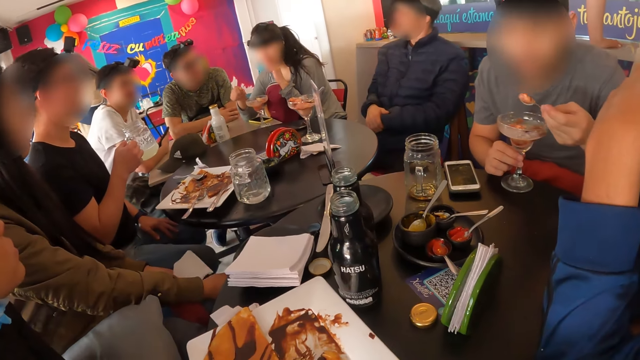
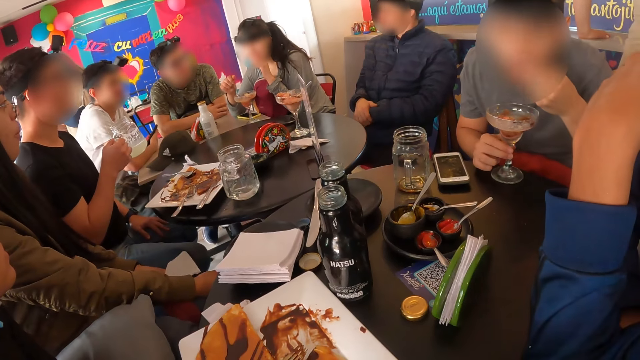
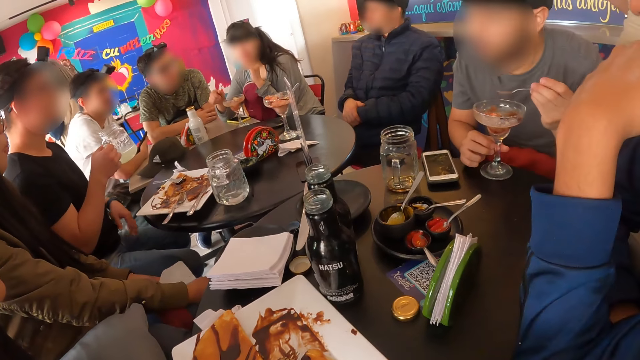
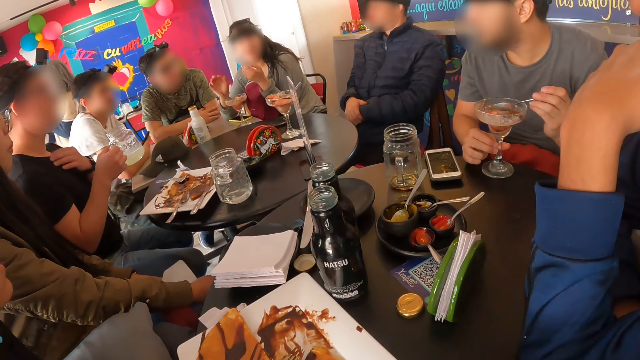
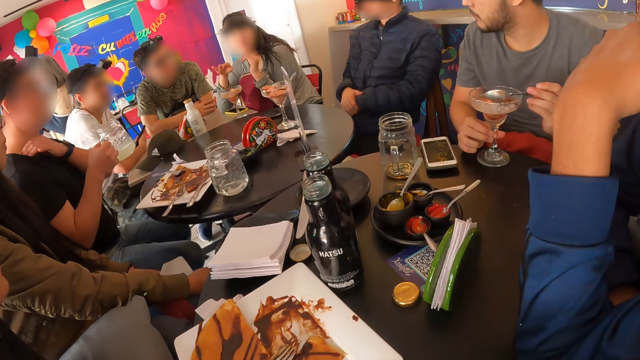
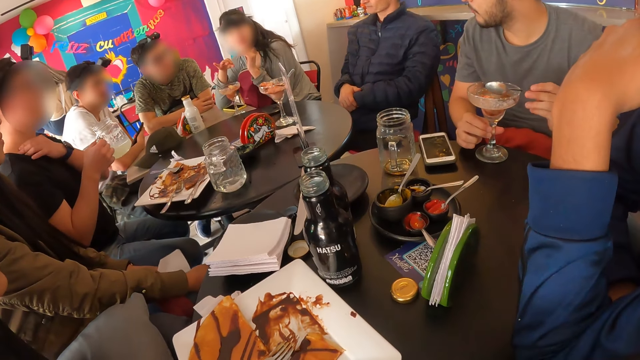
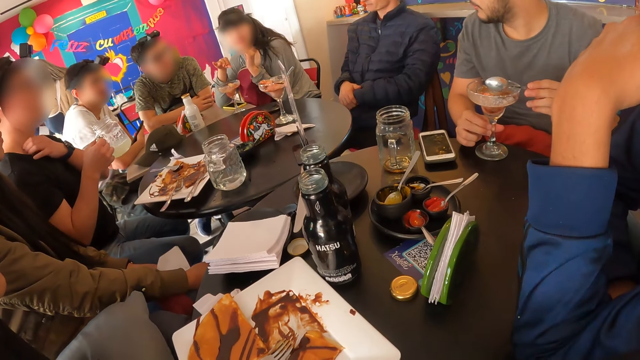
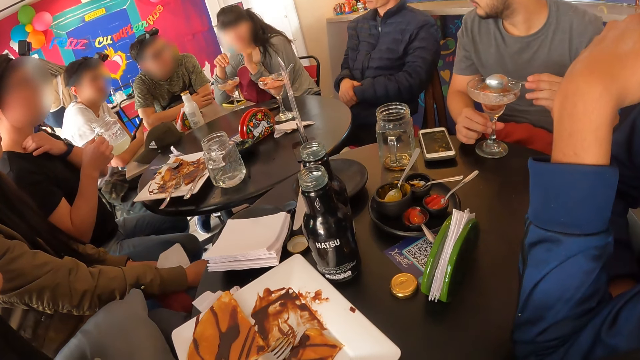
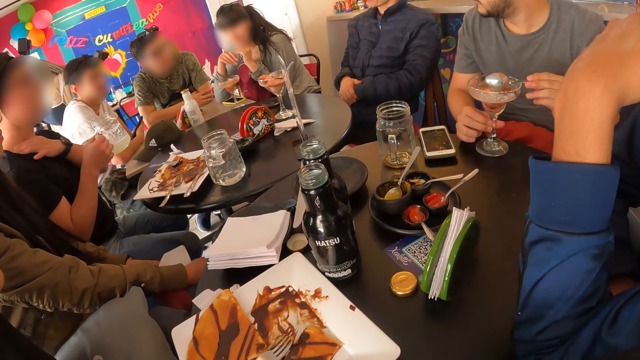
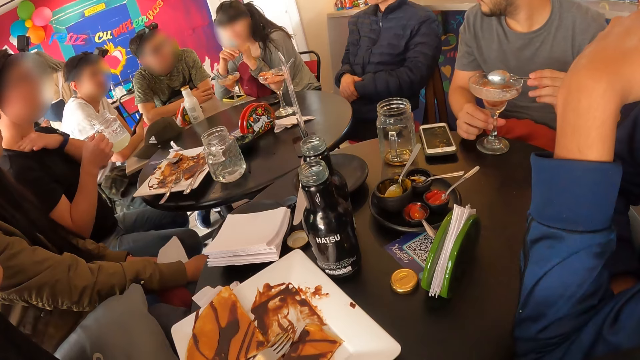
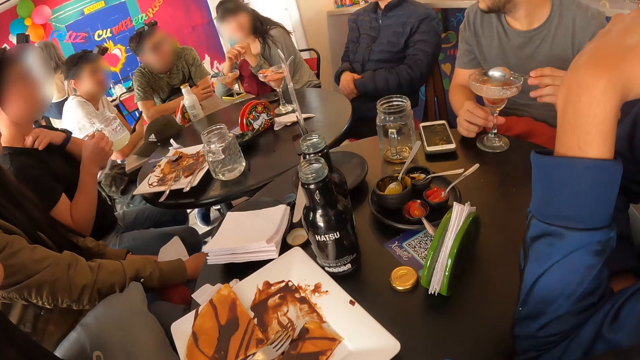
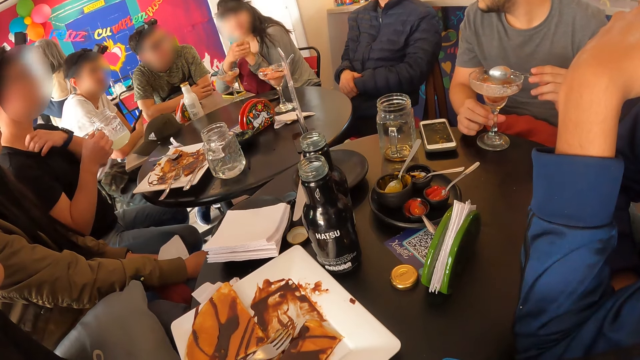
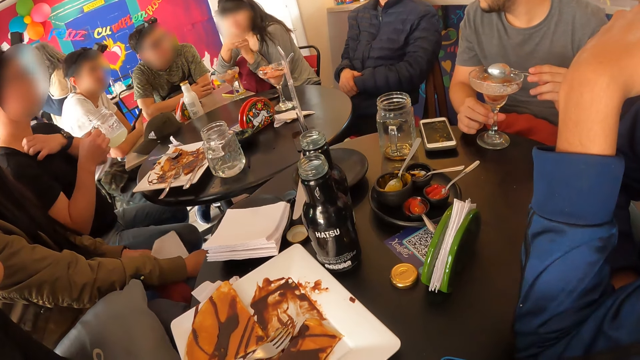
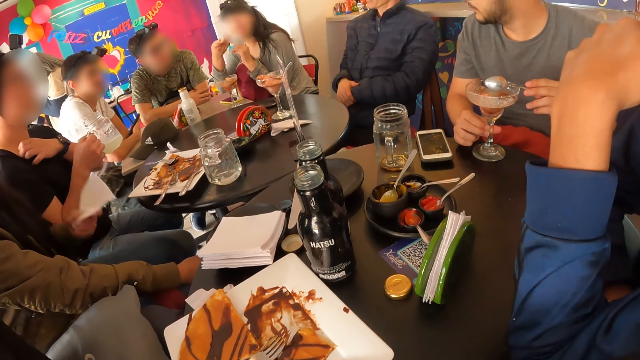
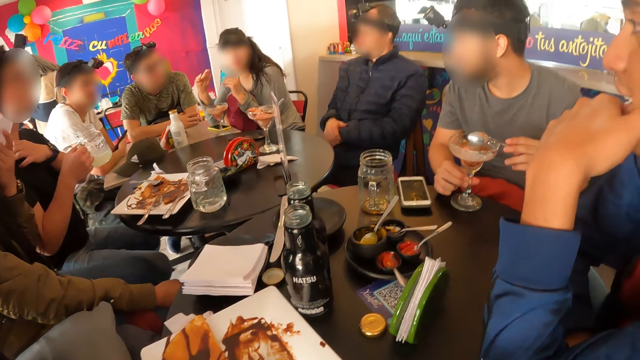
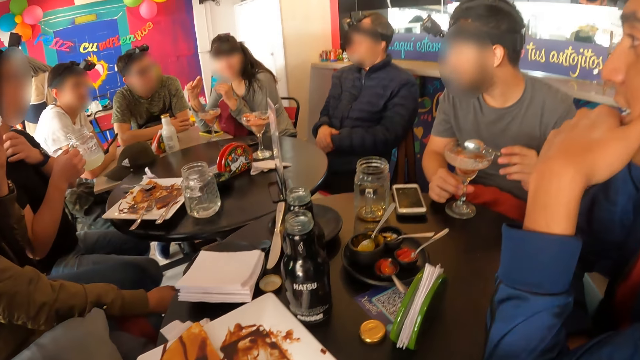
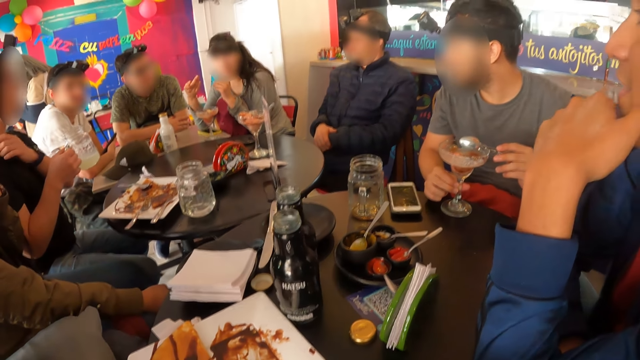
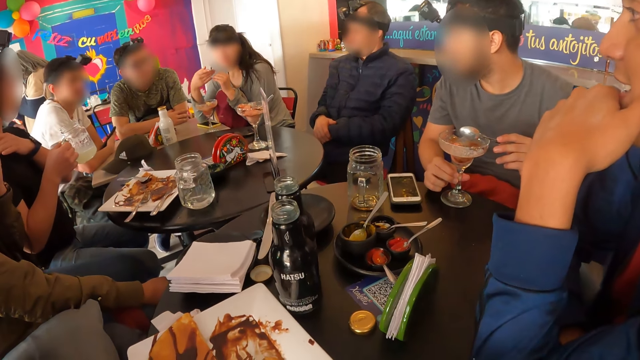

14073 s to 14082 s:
The woman drops the spoon in the cup with her right hand. The man eats the ice-cream with the spoon in his left hand. A person taps the spoon on the glass. Another woman lifts the serviette in her left hand. Another person wipes himself.
